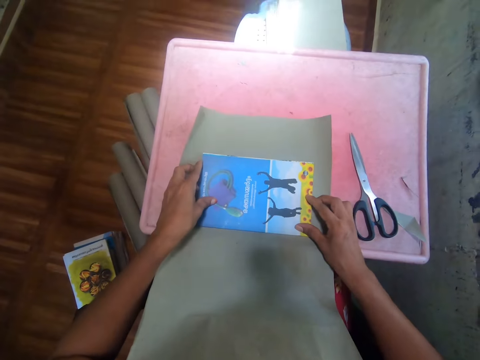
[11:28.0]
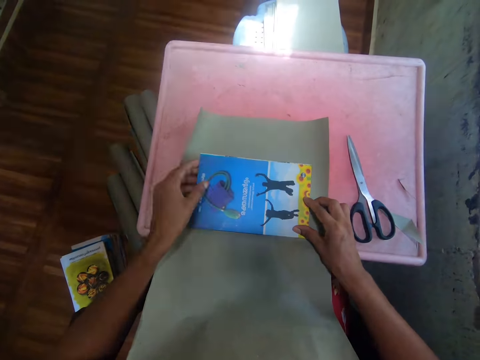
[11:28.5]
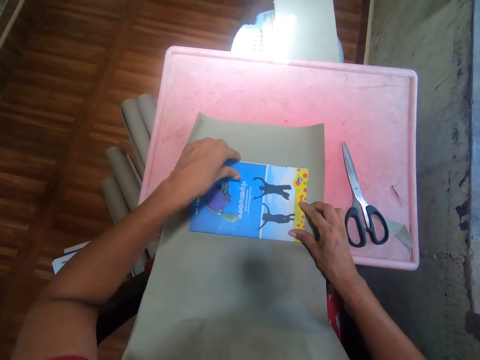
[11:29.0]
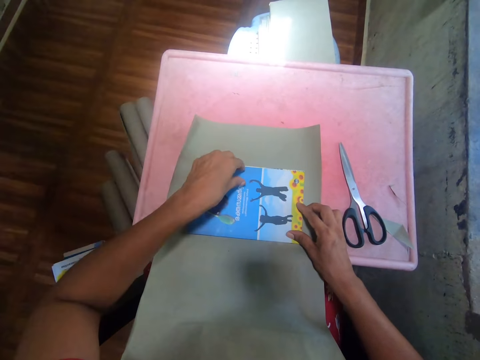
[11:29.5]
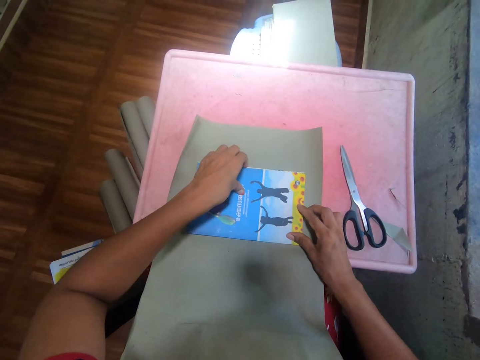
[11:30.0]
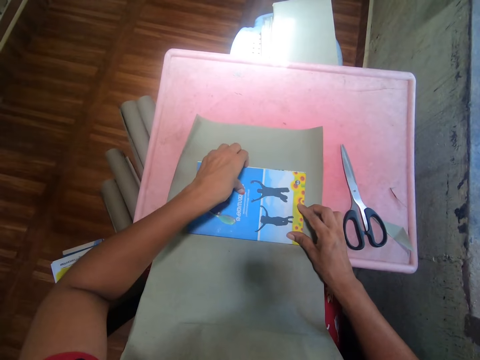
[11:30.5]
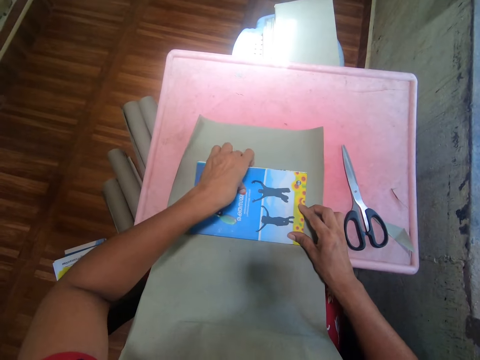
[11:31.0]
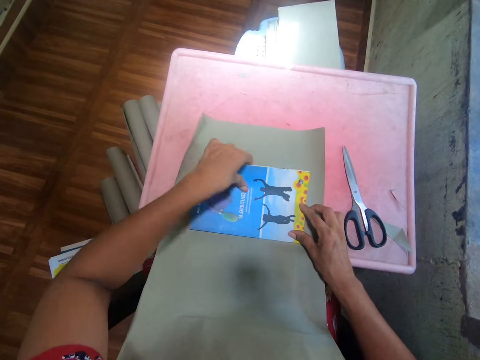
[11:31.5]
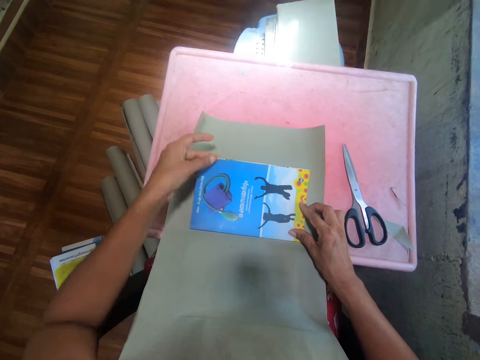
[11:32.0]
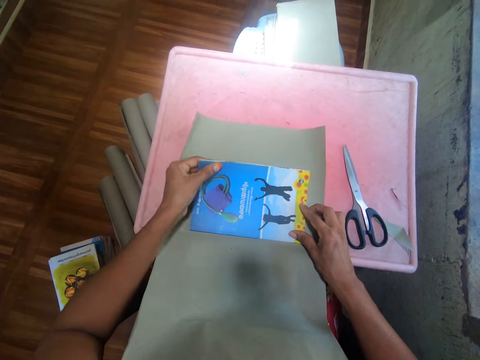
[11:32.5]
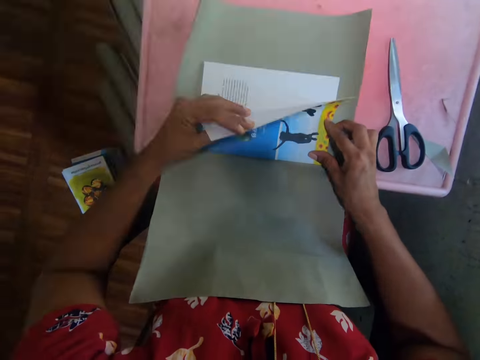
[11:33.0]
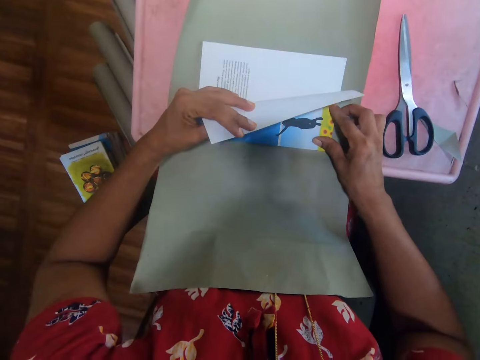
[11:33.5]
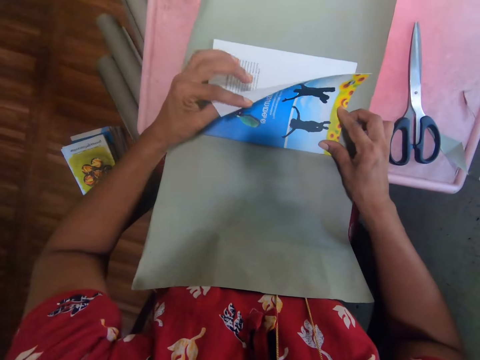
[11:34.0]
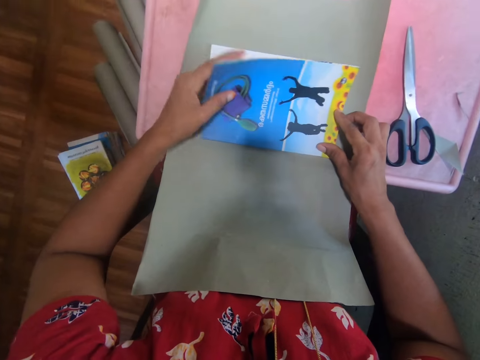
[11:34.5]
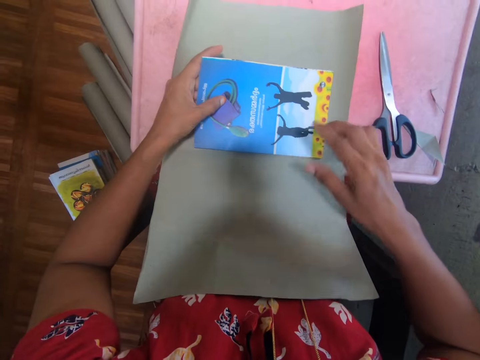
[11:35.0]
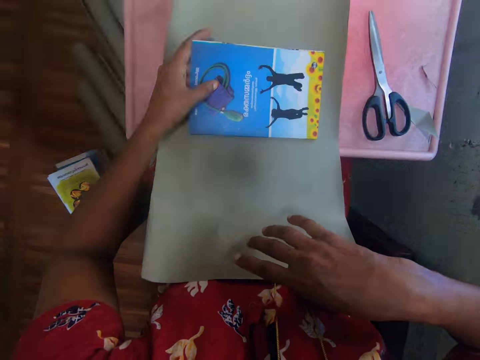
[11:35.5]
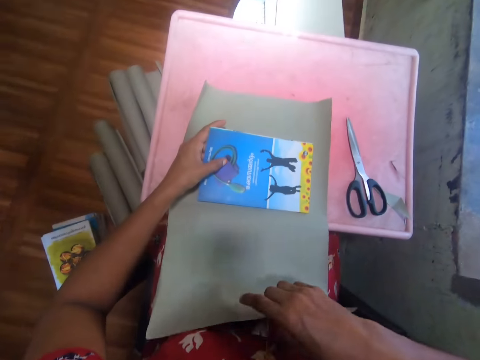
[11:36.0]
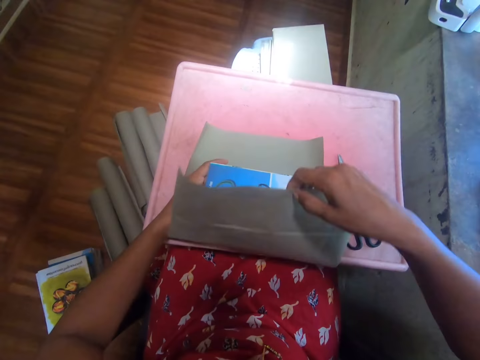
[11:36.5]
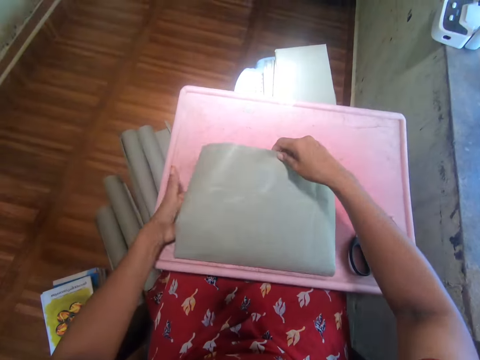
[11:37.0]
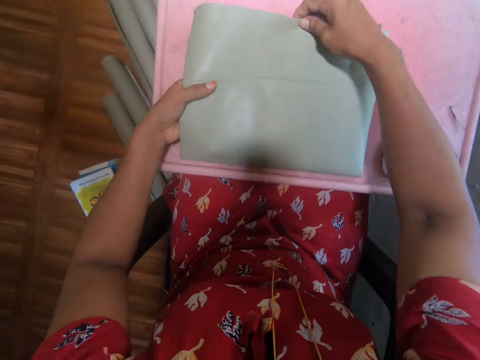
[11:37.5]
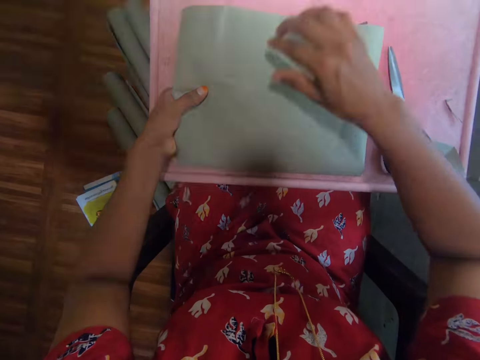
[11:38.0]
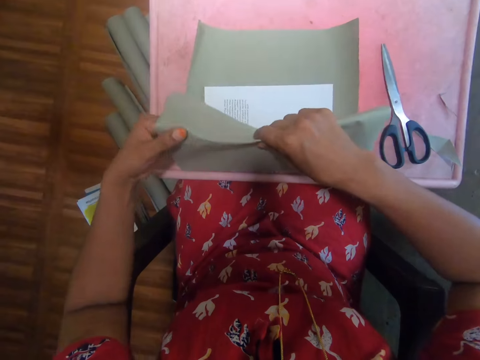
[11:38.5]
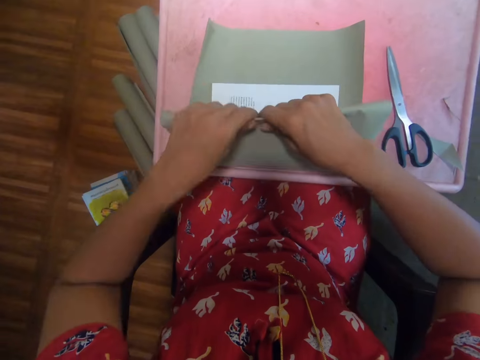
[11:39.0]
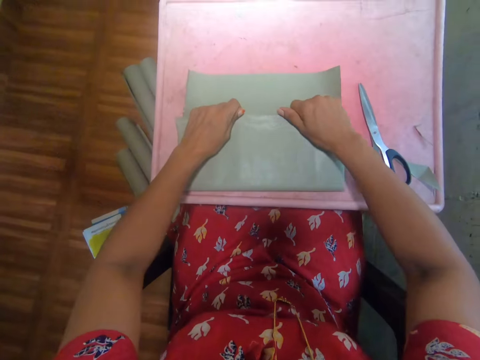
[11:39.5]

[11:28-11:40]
The camera wearer lifts the book's cover. They fold the cover of the book.

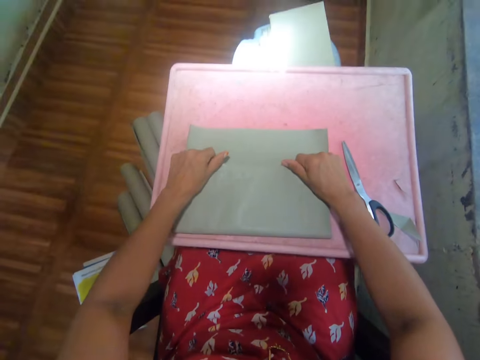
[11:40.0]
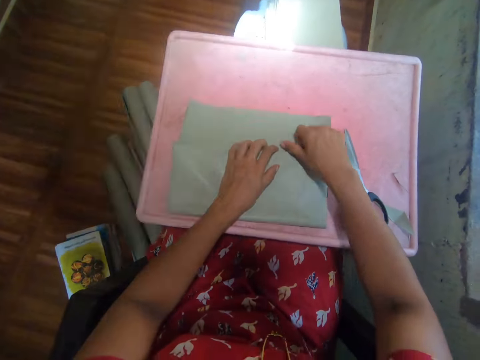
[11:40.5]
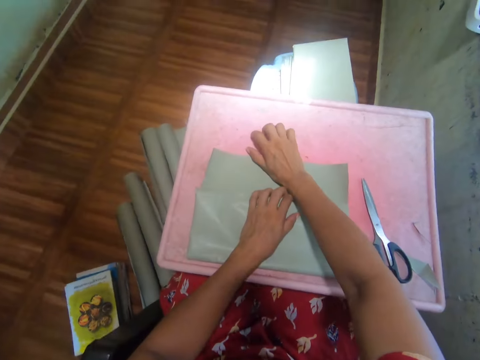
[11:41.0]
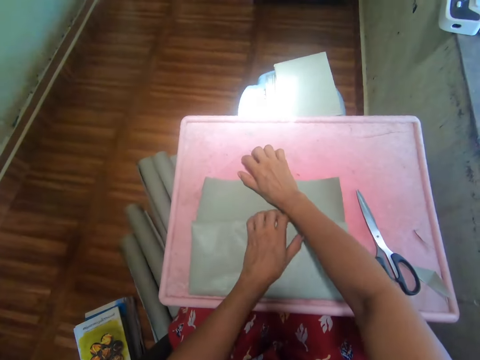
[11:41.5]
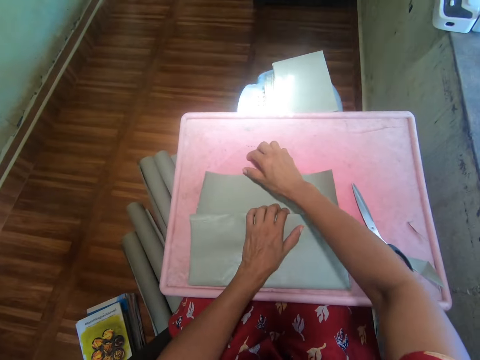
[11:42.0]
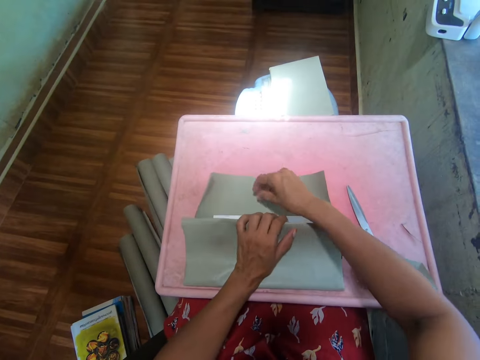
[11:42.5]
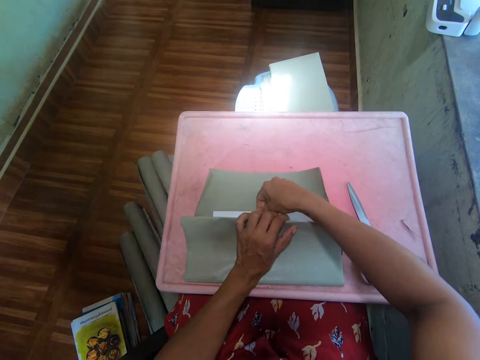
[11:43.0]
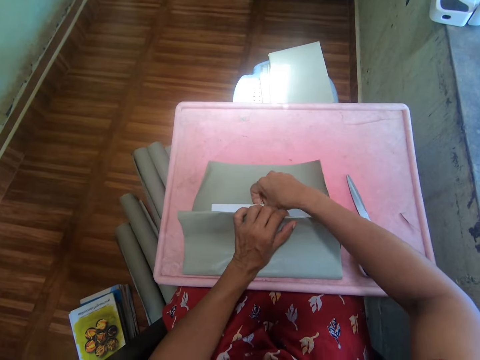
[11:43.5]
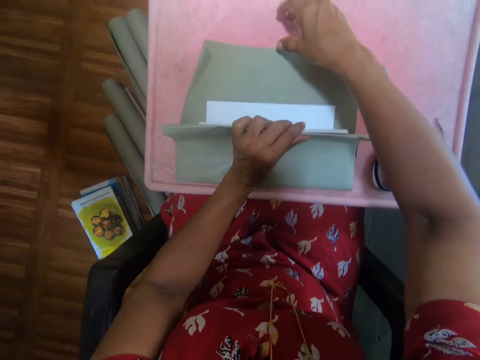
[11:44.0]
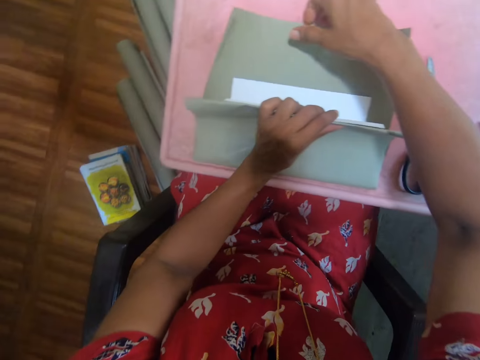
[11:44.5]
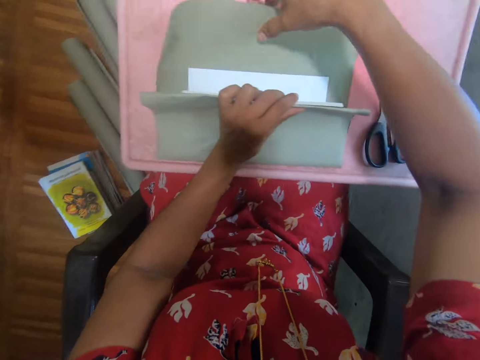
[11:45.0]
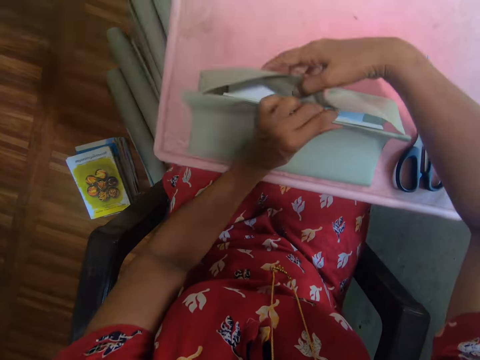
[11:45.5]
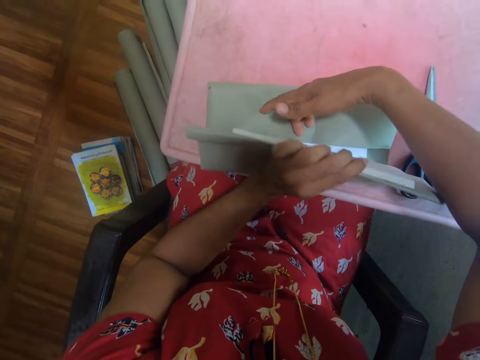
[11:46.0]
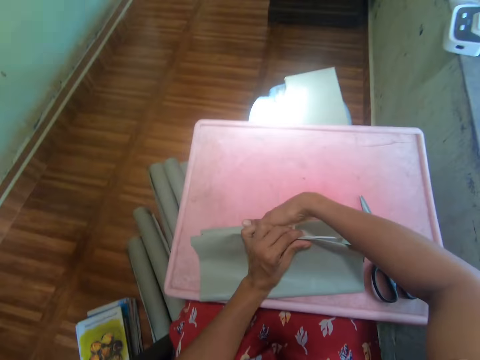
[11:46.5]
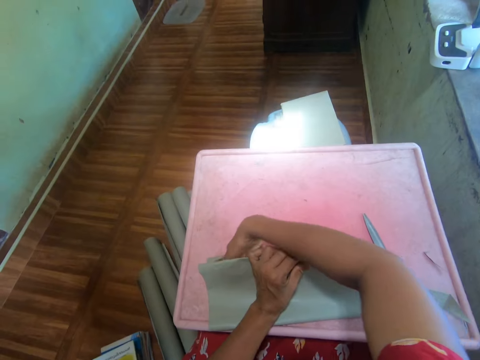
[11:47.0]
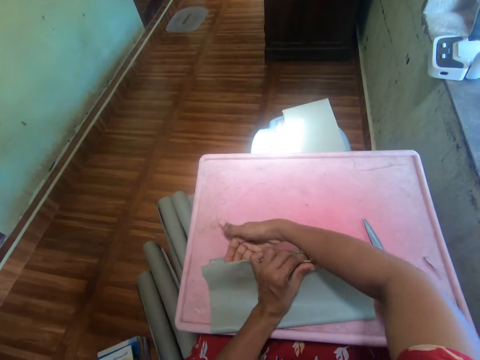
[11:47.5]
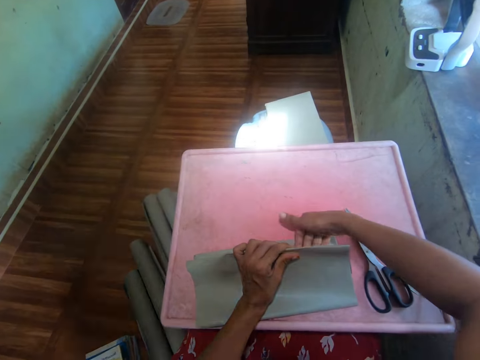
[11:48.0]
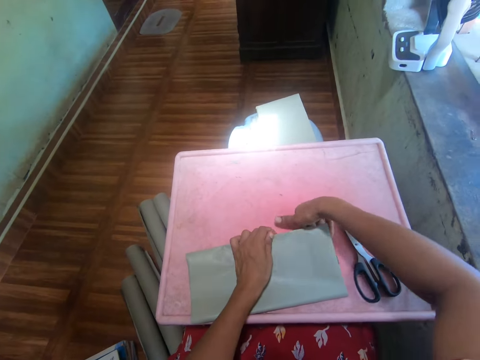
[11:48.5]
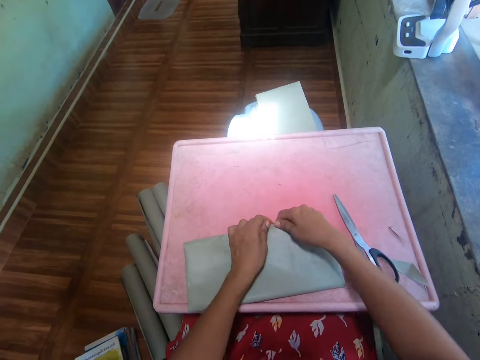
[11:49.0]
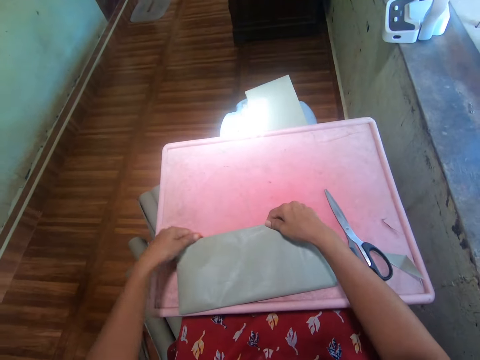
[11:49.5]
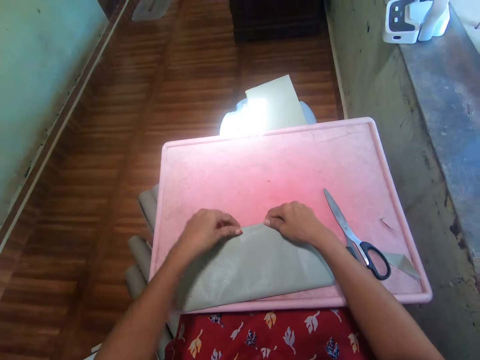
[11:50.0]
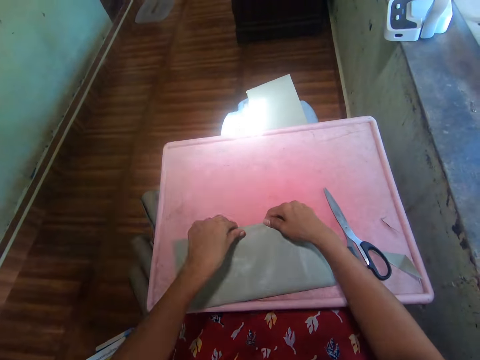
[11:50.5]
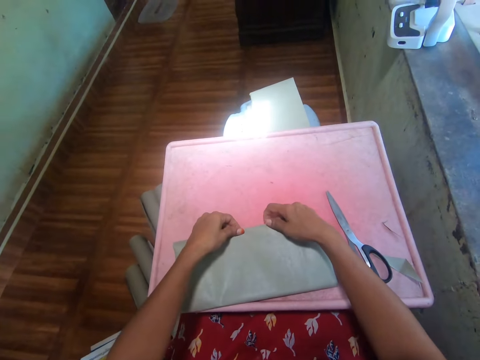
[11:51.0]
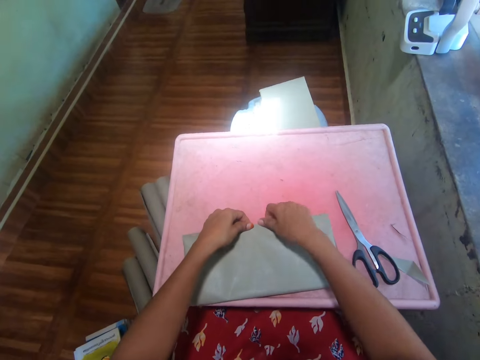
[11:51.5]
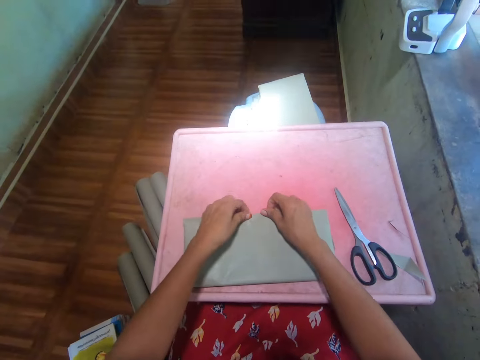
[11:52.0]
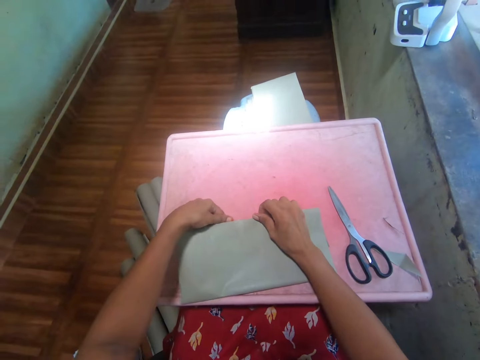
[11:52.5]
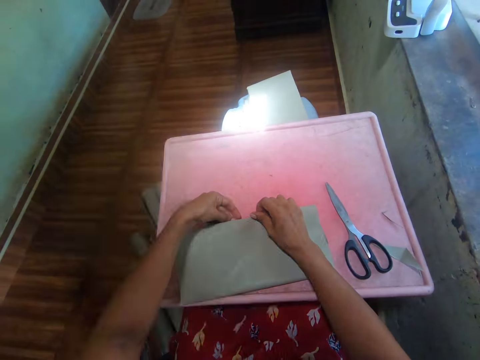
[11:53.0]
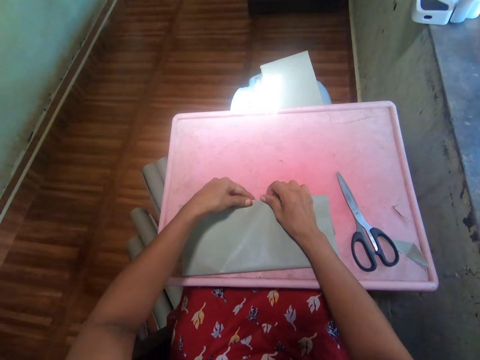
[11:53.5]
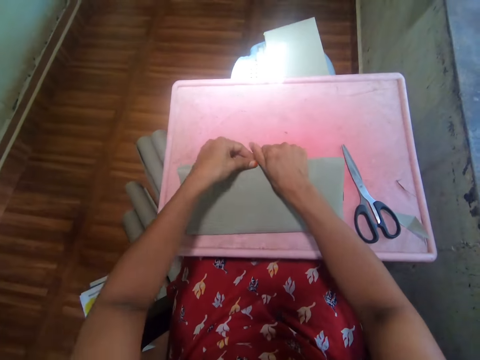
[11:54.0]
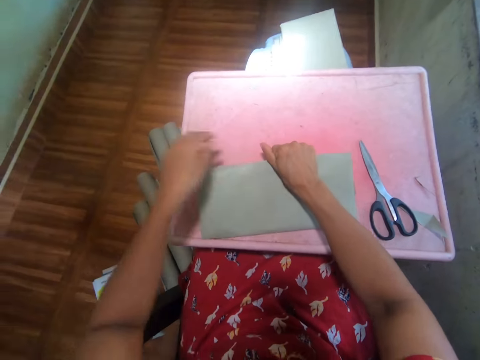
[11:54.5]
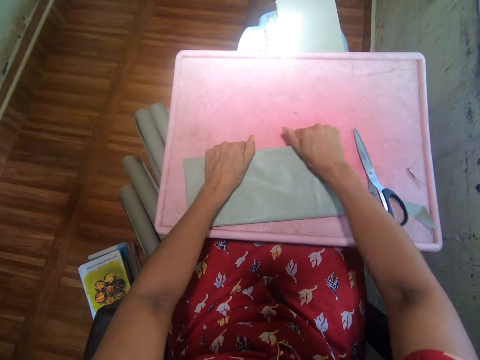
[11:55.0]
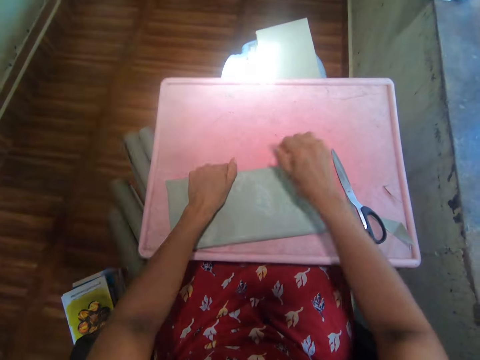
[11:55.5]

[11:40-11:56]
The camera wearer places her wrist on the cover. She holds a page of the book. She holds the cover. She folds the cover of the book. She moves her hand through the cover.
